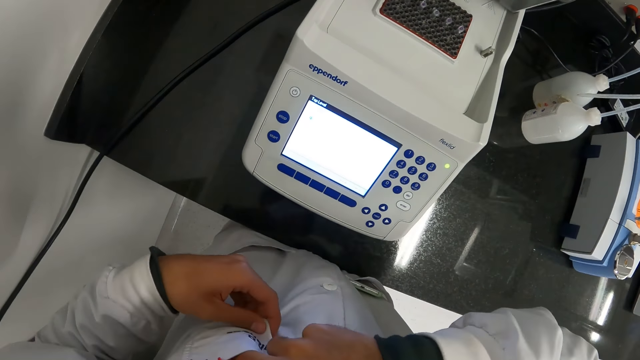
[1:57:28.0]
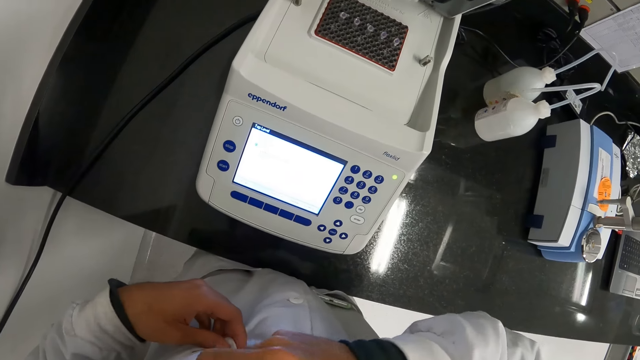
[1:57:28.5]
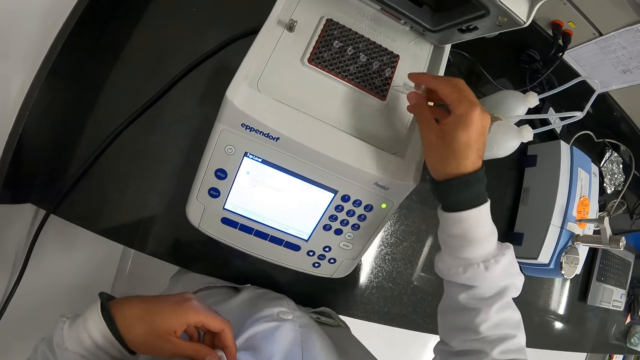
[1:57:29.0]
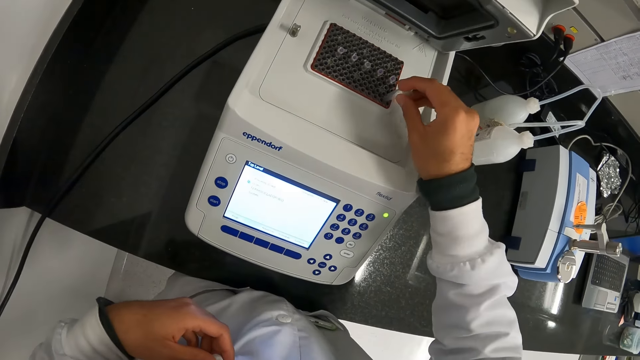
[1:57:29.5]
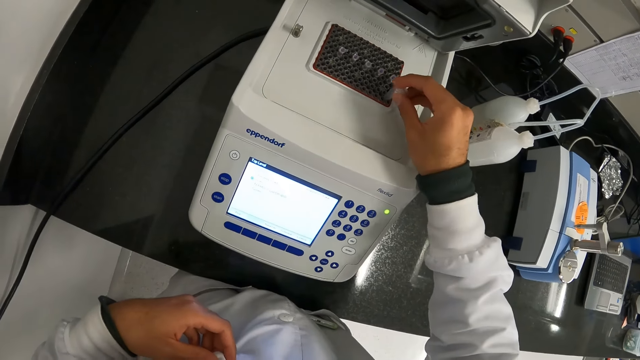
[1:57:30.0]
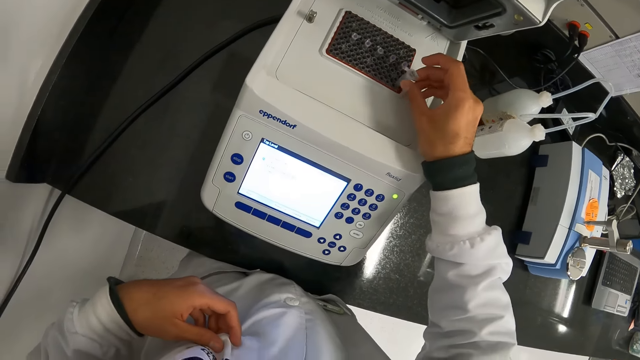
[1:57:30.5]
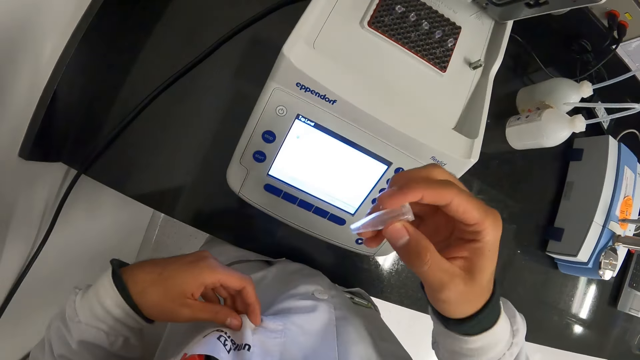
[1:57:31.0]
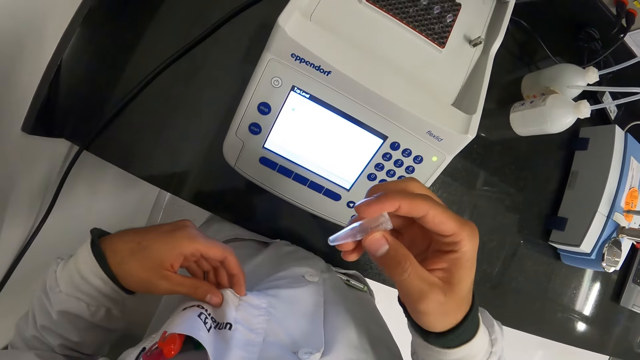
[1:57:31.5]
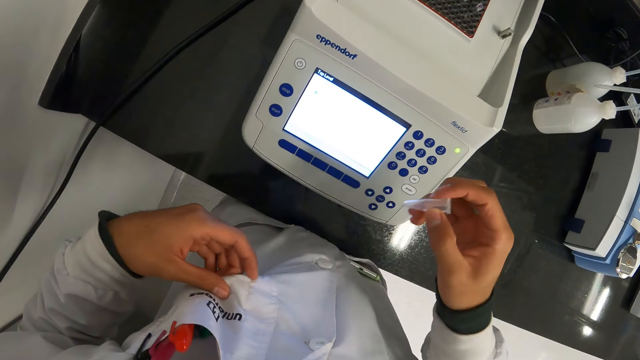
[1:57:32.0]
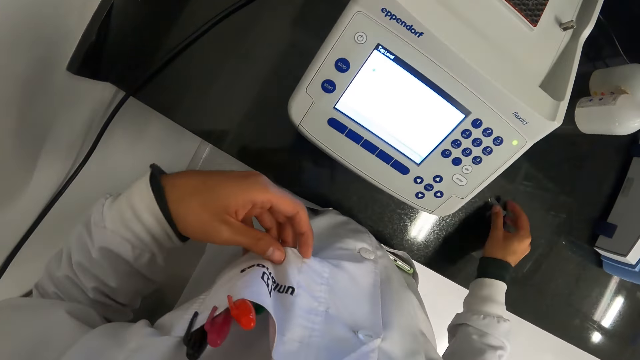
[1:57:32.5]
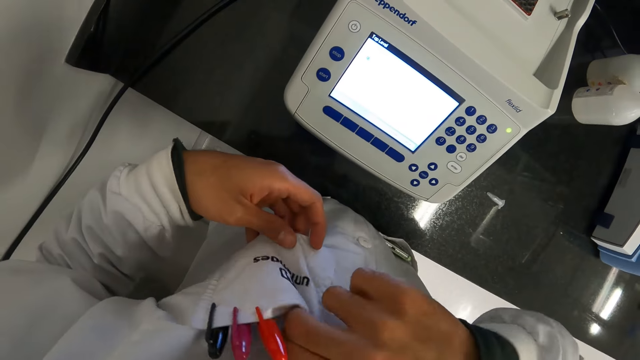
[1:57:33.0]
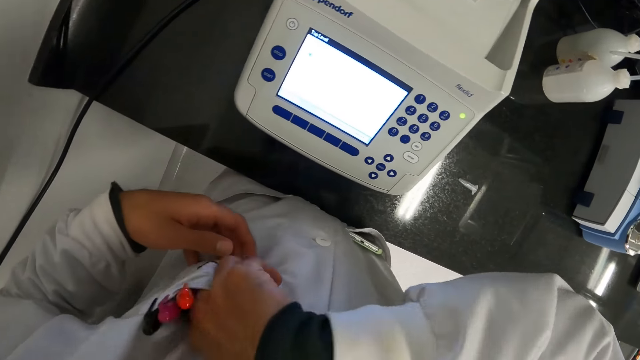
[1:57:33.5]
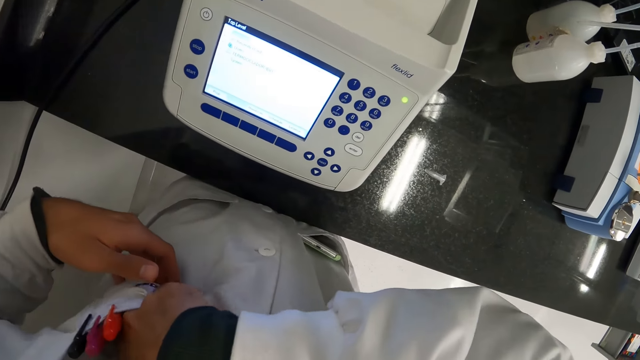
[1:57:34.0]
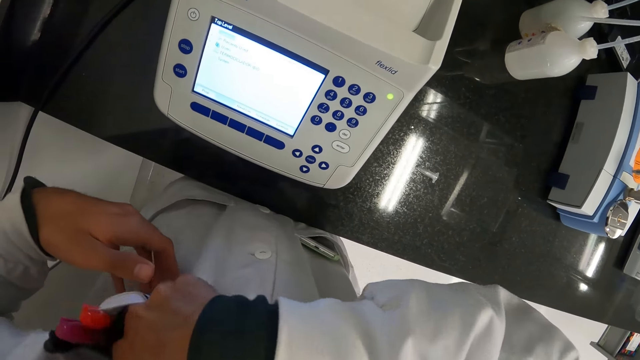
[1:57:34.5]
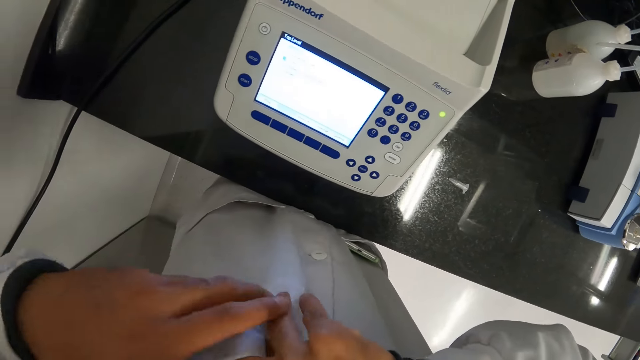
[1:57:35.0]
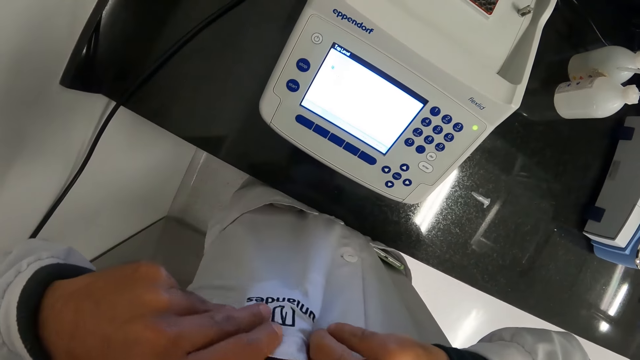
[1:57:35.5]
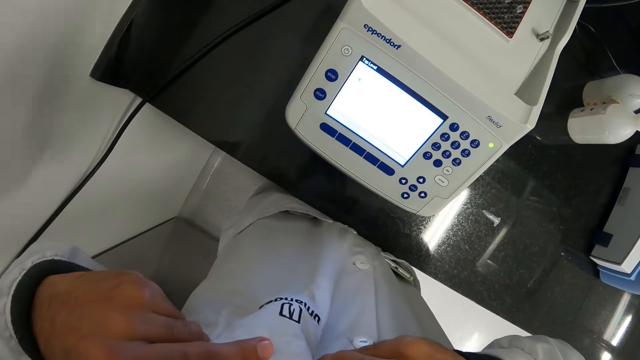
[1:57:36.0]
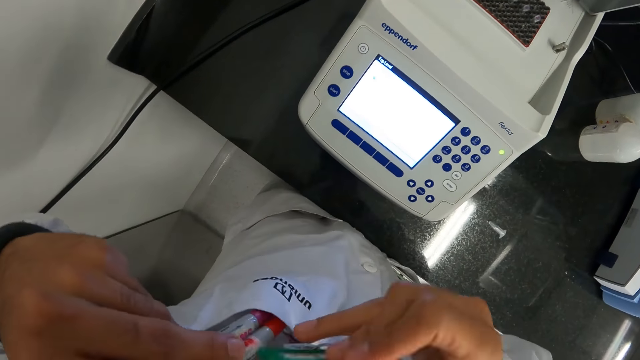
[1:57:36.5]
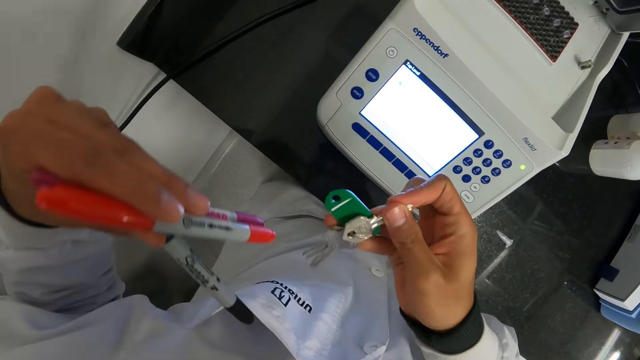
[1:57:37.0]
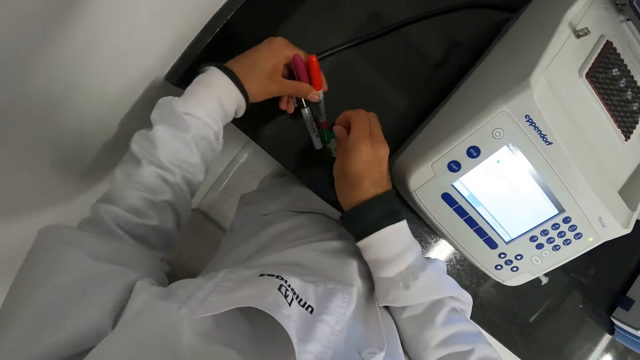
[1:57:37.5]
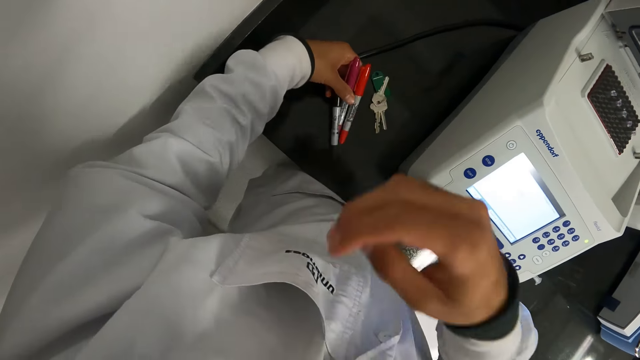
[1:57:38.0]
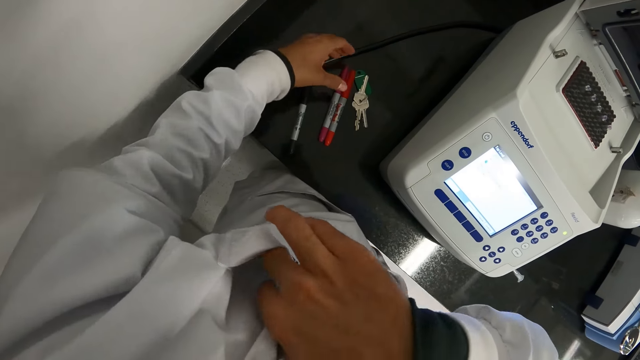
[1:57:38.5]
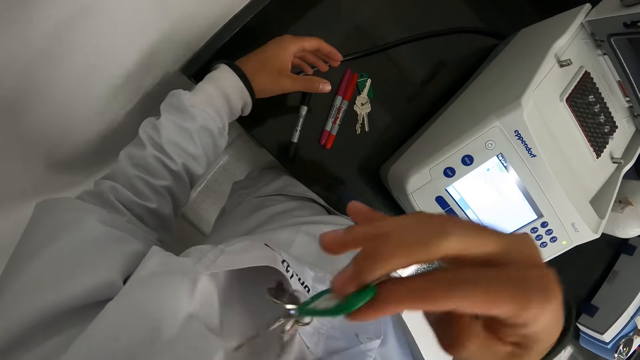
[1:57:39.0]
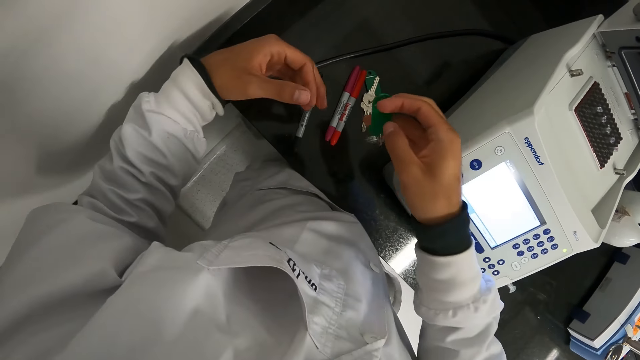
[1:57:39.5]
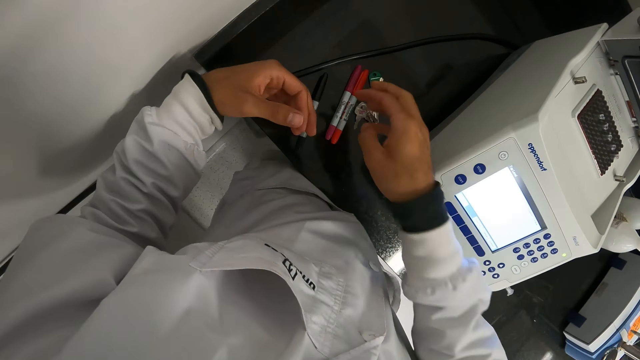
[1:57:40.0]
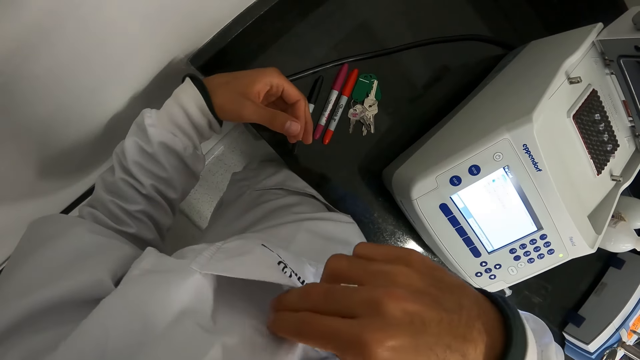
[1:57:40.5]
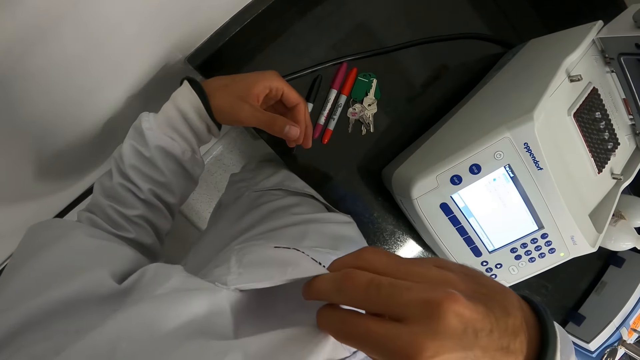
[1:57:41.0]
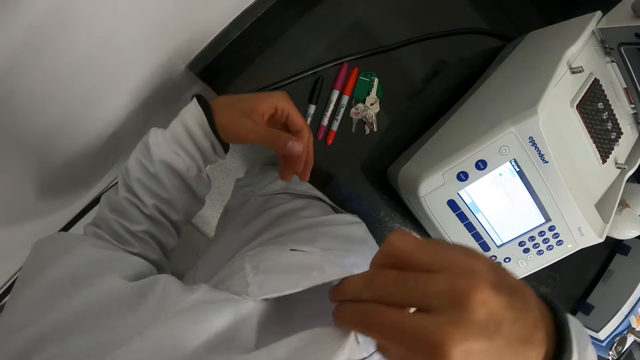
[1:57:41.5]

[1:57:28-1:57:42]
The camera wearer takes a microtube from his laboratory coat pocket with his right hand. He places the microtube in his right hand into the master cycler. He picks the microtube from the master cycler with his right hand. He places the microtube on the work table with his right hand. He puts his right hand into his laboratory coat pocket. He takes the pens from his laboratory coat pocket with his left hand. He takes a bunch of keys from his laboratory coat pocket with his right hand. He places the bunch of keys on the work table with his right hand. He places the pens on the work table with his left hand. He takes the bunch of keys from his laboratory coat pocket with his right hand. He drops the bunch of keys on the work table with his right hand. He widens his laboratory coat pocket with his right hand.

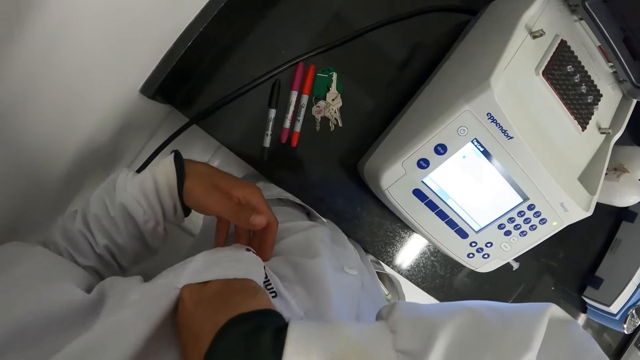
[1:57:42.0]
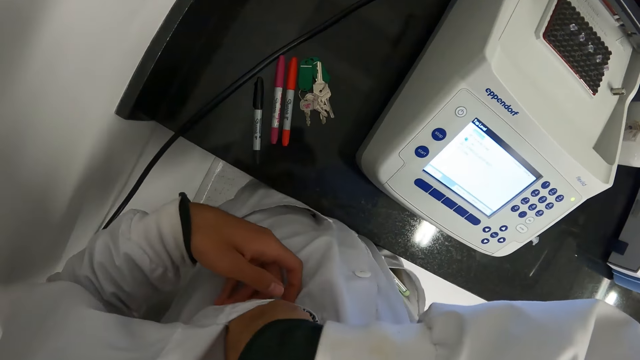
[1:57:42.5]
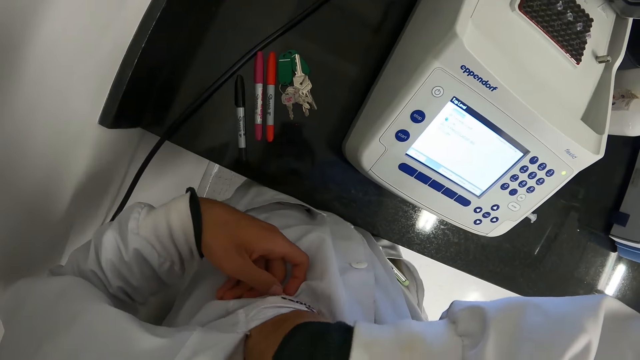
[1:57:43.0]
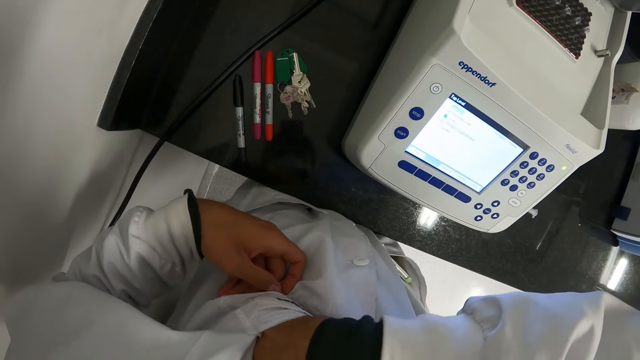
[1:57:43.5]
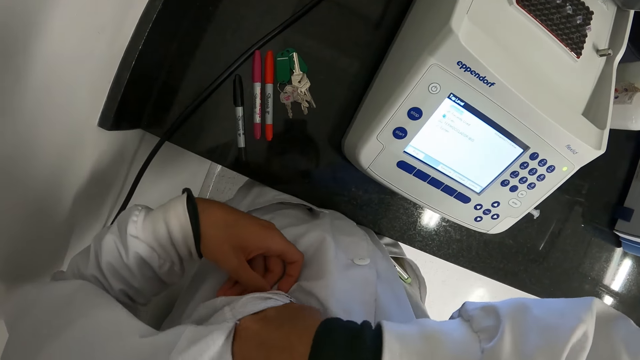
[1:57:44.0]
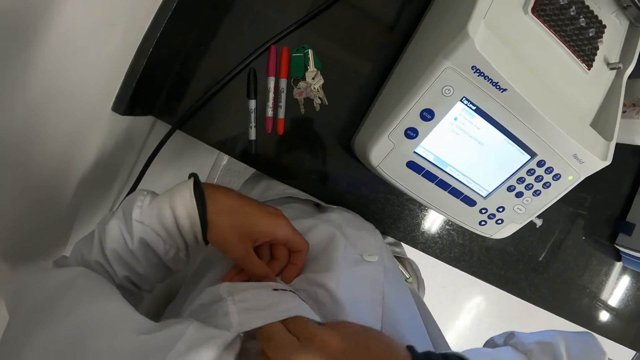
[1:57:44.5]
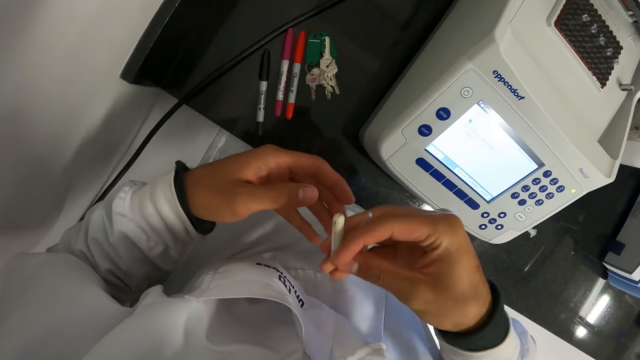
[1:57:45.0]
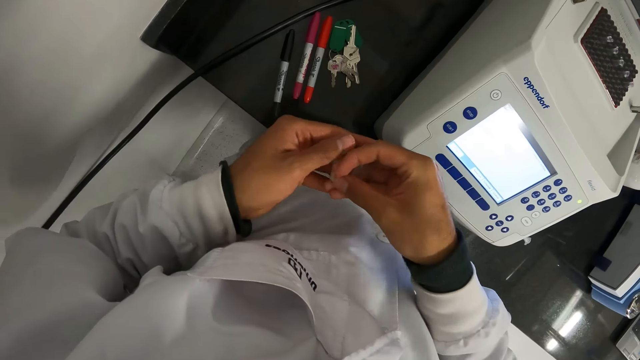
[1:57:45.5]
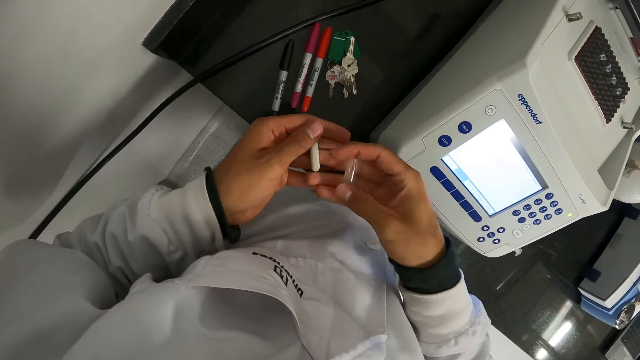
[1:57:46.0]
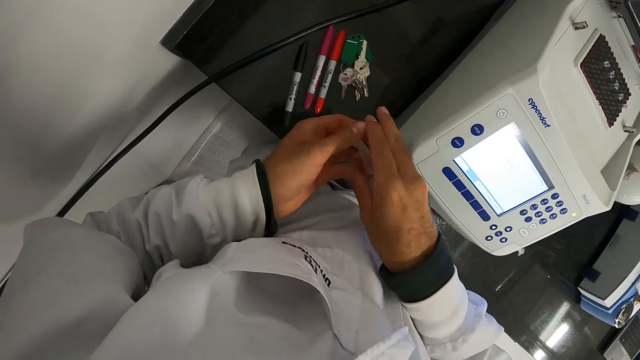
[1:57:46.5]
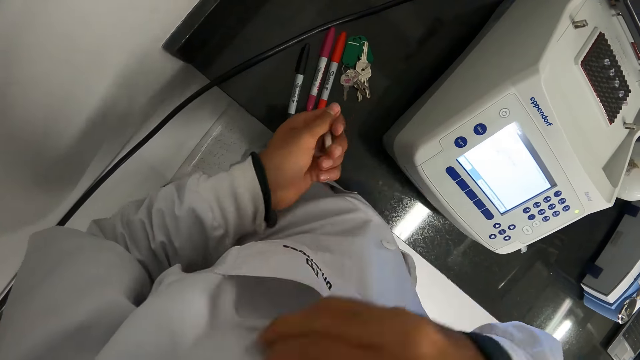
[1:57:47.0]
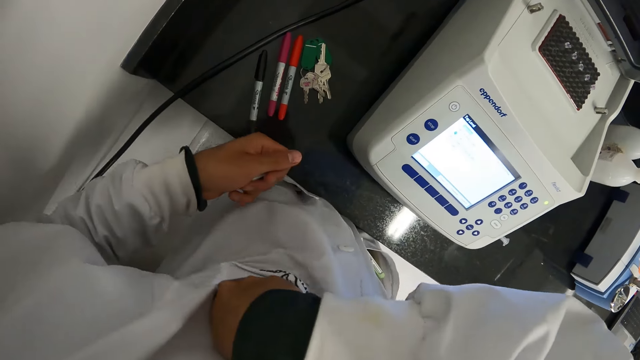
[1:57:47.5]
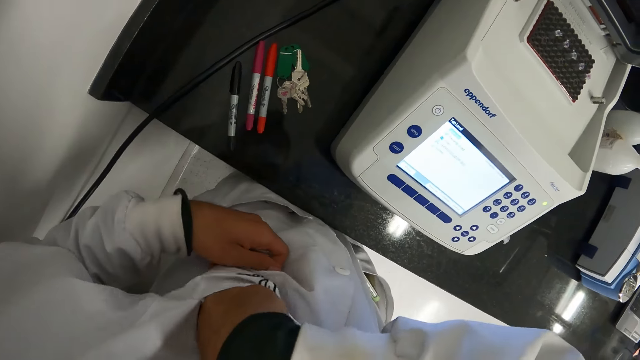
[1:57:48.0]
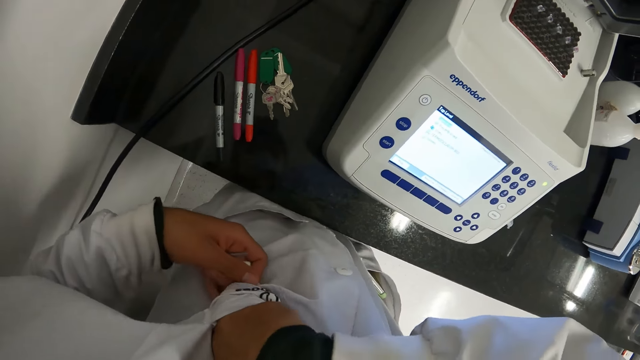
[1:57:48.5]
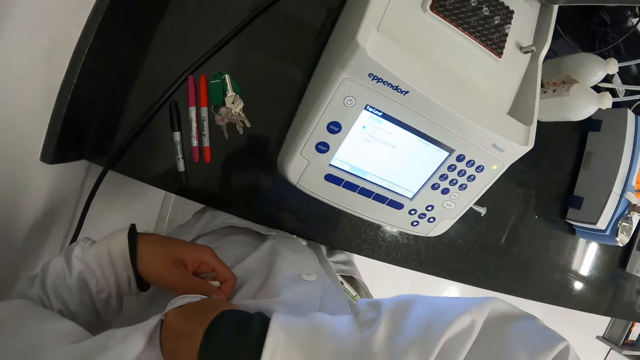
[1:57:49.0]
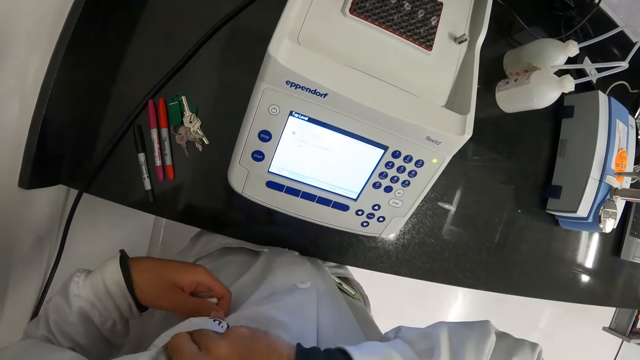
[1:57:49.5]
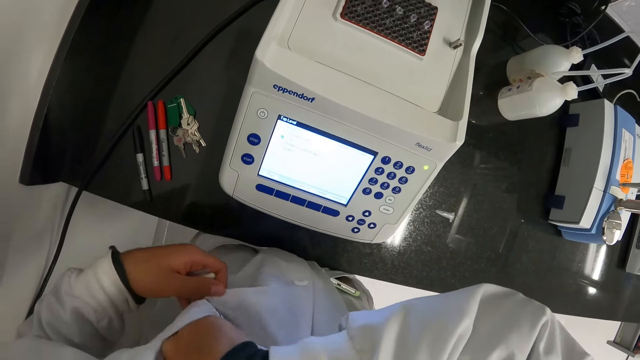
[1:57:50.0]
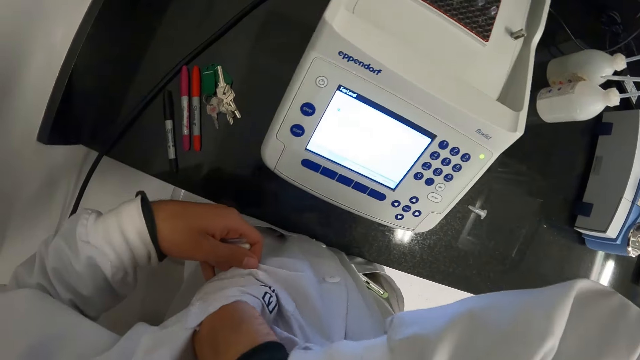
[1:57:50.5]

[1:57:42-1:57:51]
The camera wearer searches his laboratory coat pocket with his right hand. He touches the cloth. He picks a vial and a microtube or eppendorf tube from his laboratory coat pocket with his right hand. He places the vial in his right hand on his left hand. He places the microtube in his right hand on his left hand. He searches his laboratory coat pocket with his right hand. He holds his laboratory coat with his left hand.
